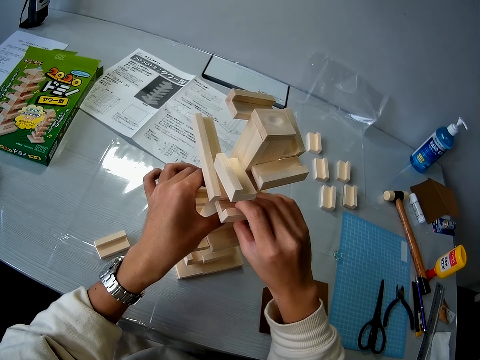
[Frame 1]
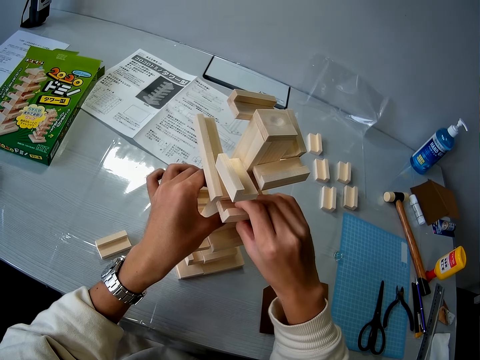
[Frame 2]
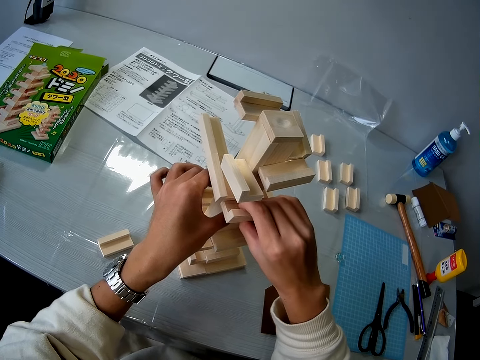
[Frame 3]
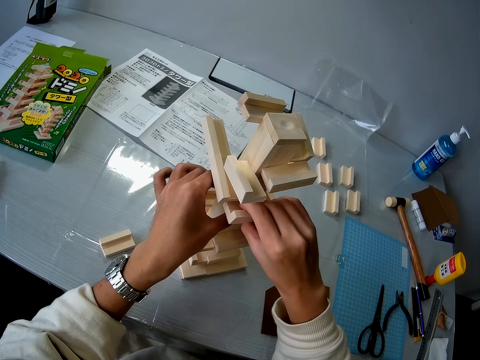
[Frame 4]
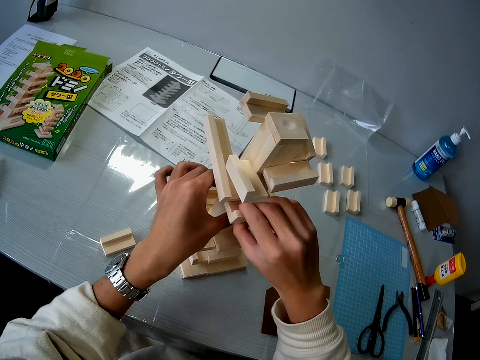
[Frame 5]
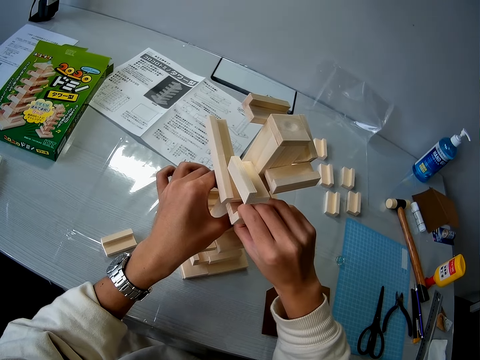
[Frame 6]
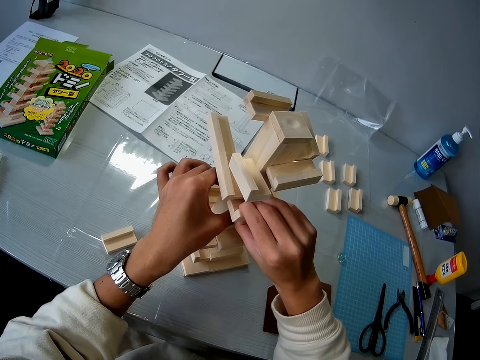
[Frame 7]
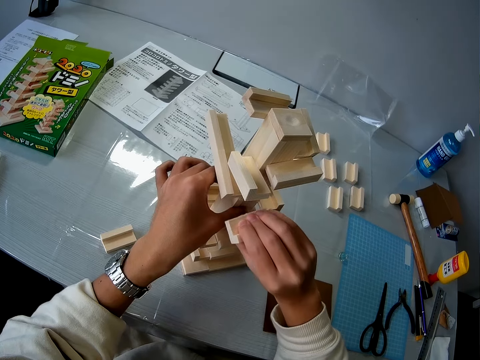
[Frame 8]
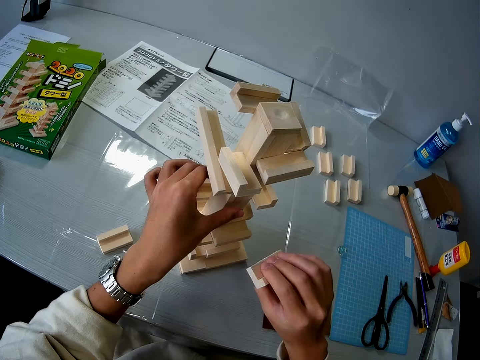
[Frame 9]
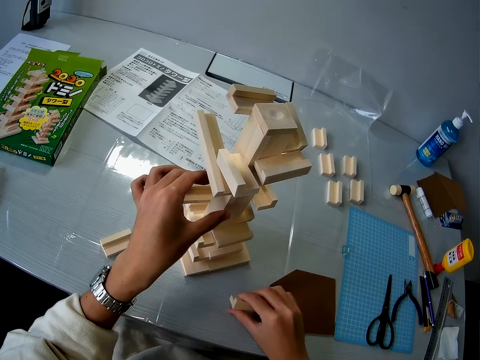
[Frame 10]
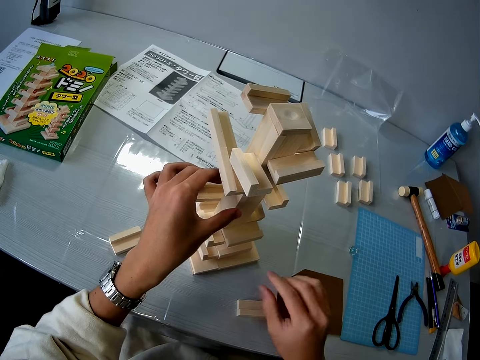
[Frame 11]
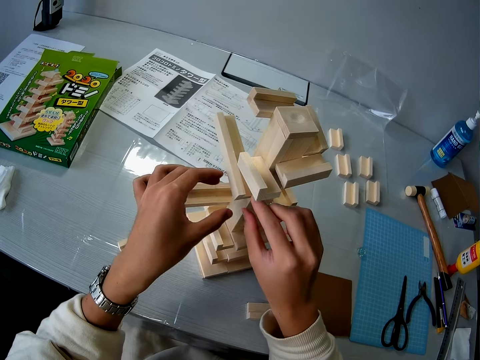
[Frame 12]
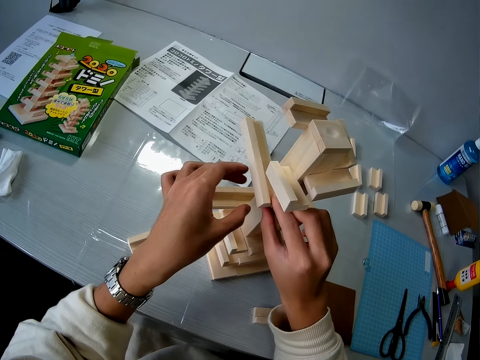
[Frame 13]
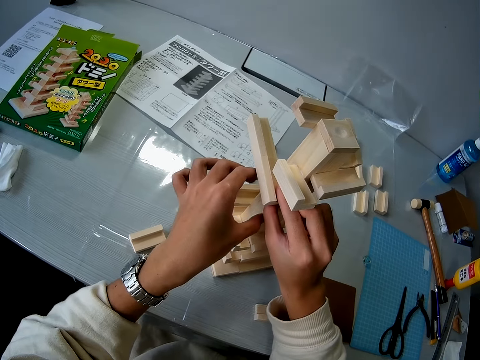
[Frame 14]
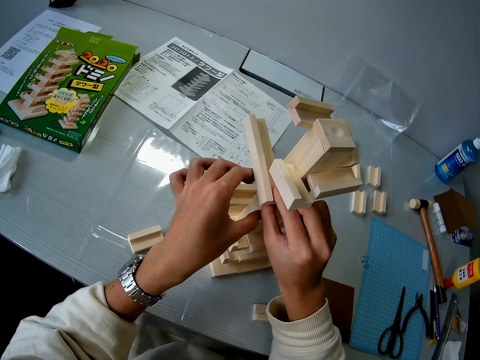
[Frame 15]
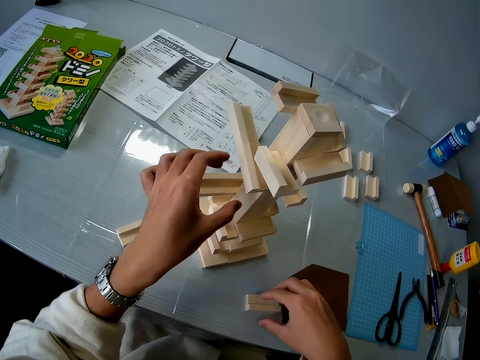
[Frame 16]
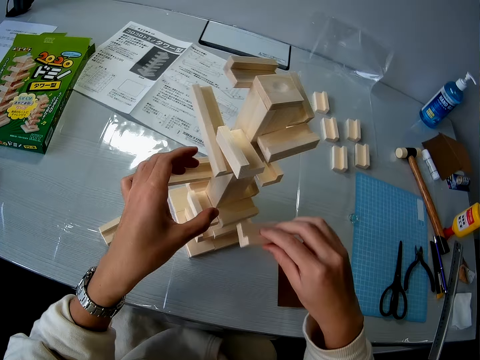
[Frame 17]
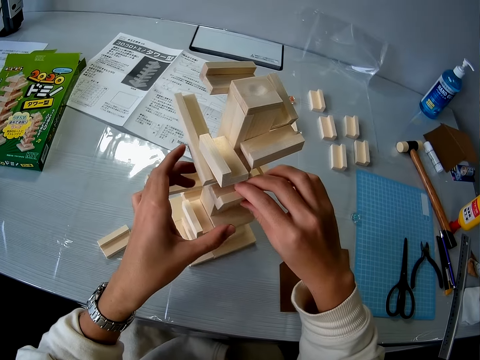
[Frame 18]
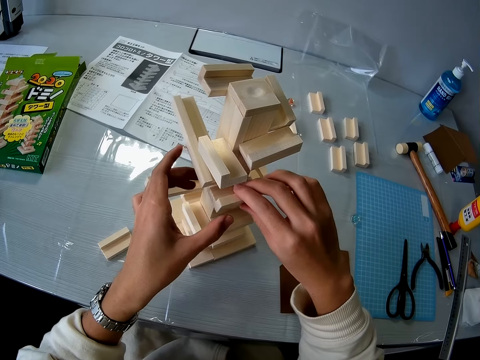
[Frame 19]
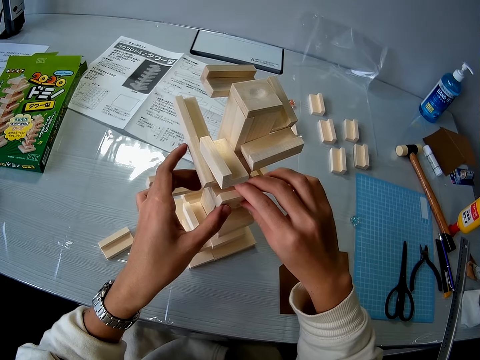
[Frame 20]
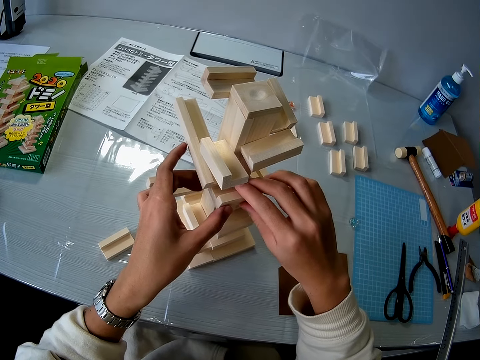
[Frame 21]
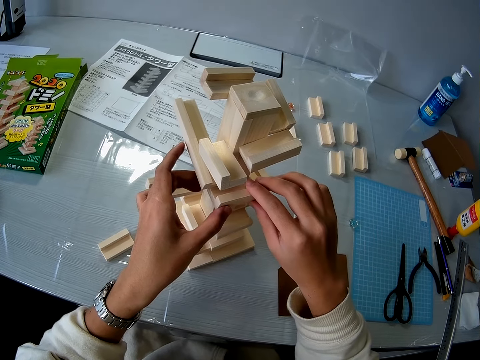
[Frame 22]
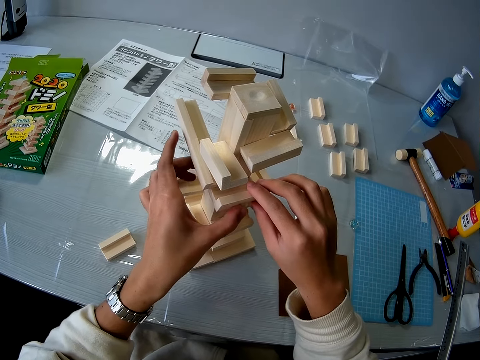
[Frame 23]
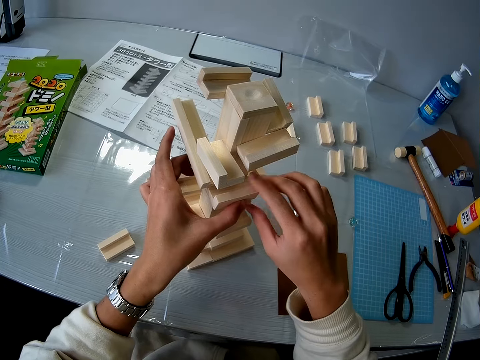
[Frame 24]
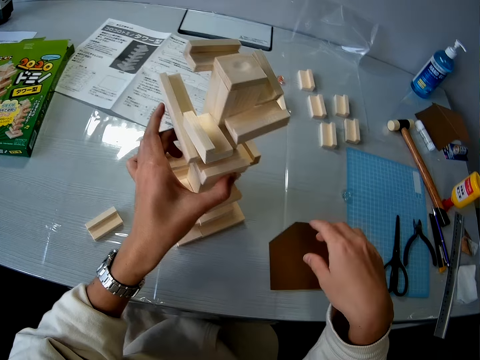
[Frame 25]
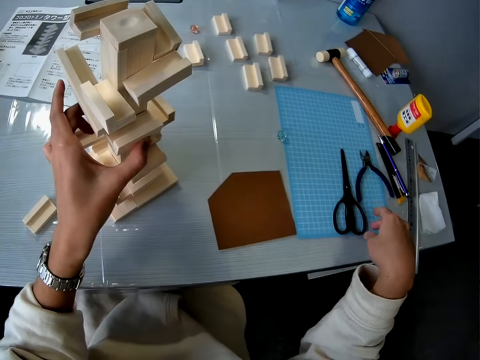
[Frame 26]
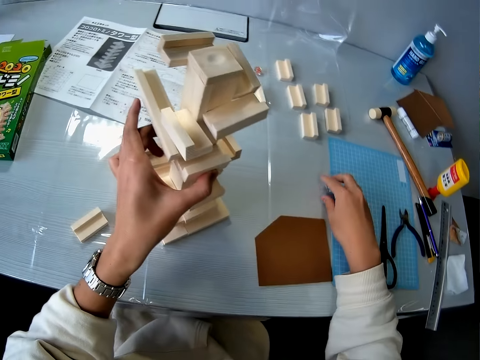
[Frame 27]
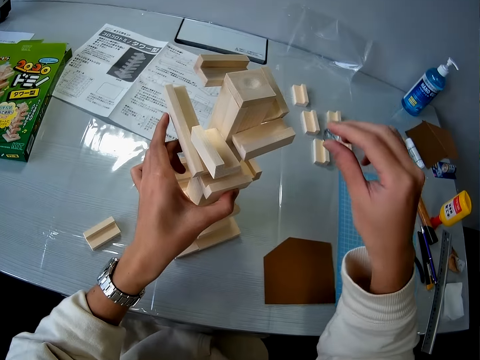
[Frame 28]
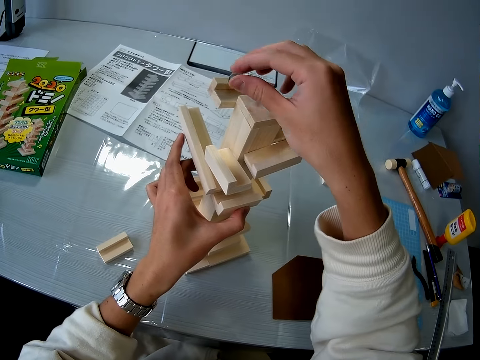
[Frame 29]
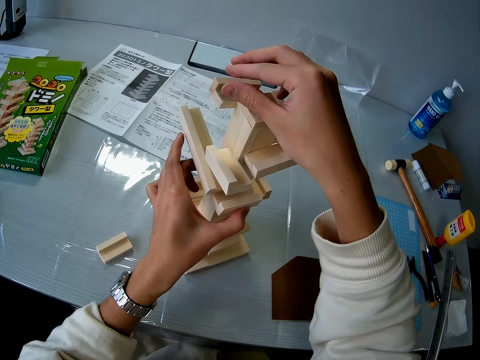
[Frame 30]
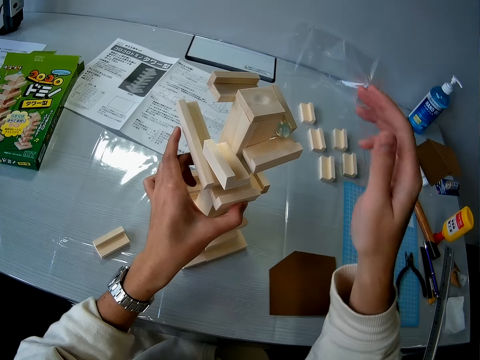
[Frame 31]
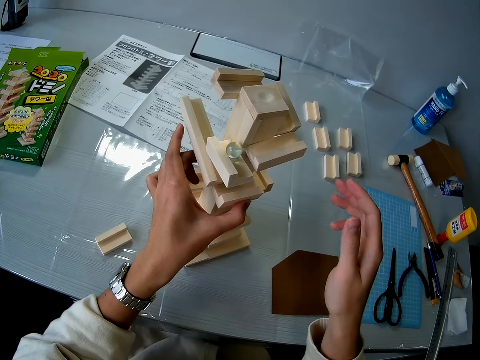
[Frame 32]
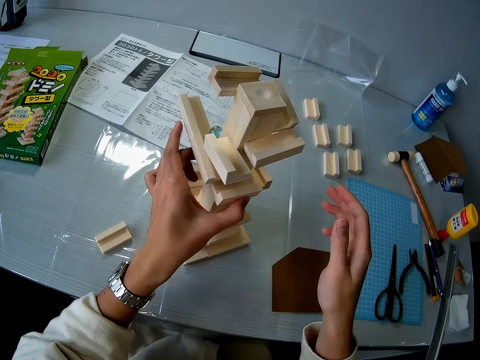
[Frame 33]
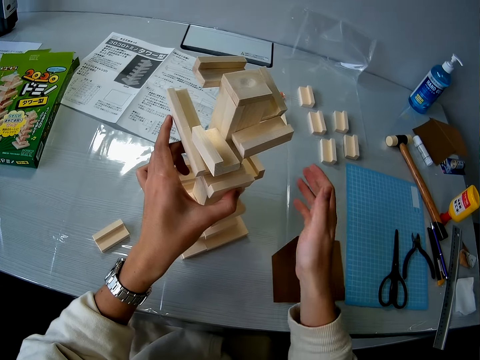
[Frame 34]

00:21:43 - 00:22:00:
The camera wearer removes a wooden piece from the wooden model. She drops the wooden piece on the table. She checks the wooden model with her hand. She picks up the wooden piece from the table. She fixes the wooden piece on the wooden model. She picks up the glass ball from the table with her right hand. She releases the glass ball on the wooden model.

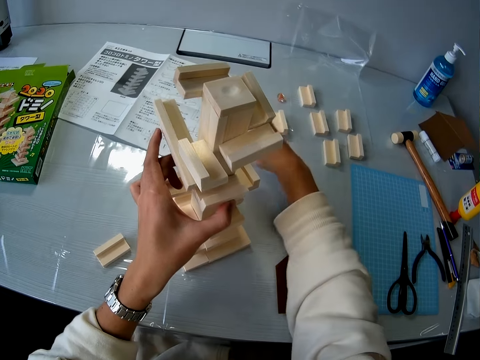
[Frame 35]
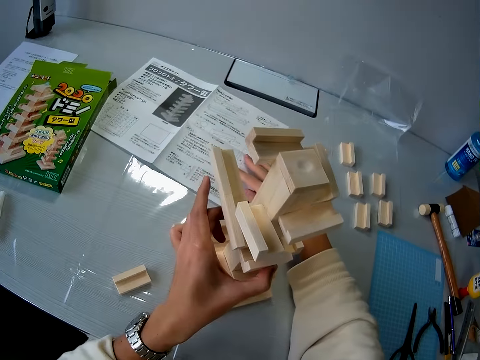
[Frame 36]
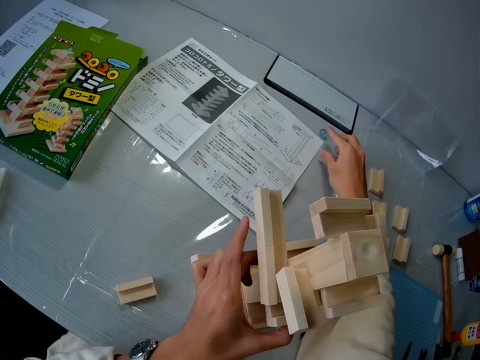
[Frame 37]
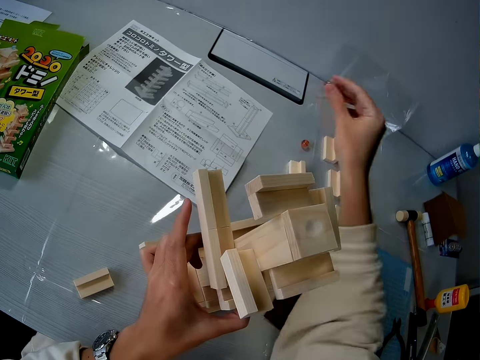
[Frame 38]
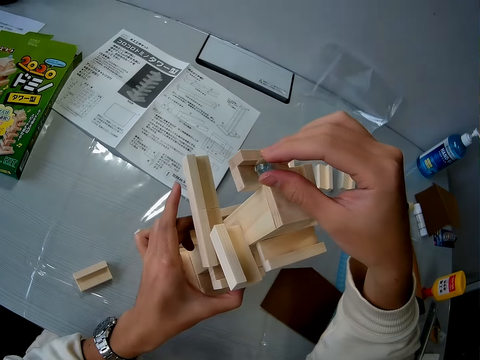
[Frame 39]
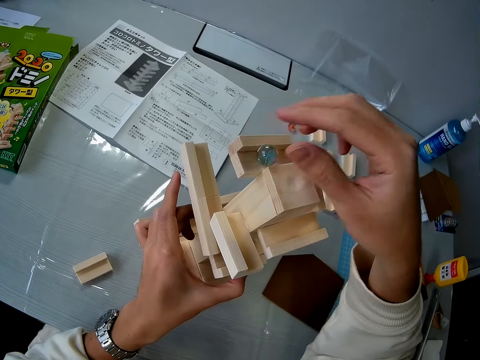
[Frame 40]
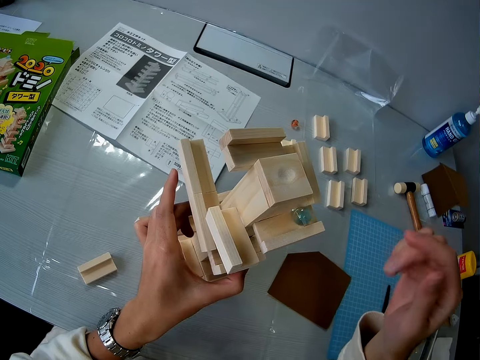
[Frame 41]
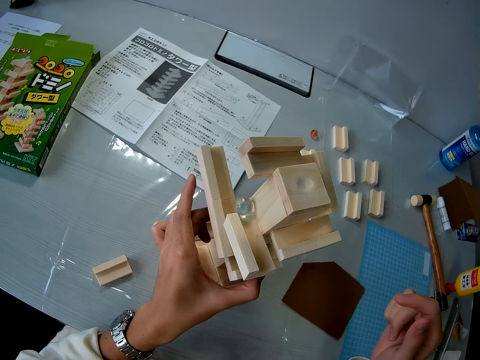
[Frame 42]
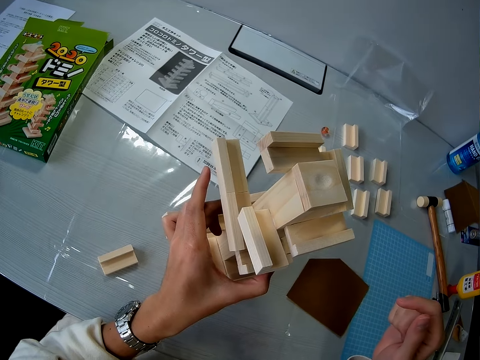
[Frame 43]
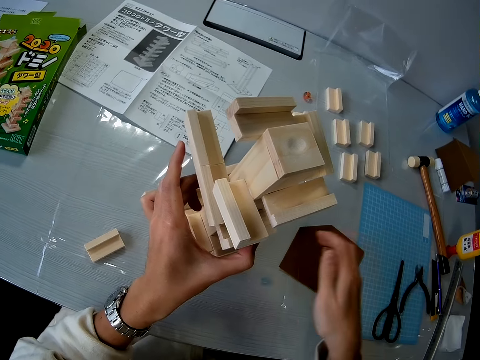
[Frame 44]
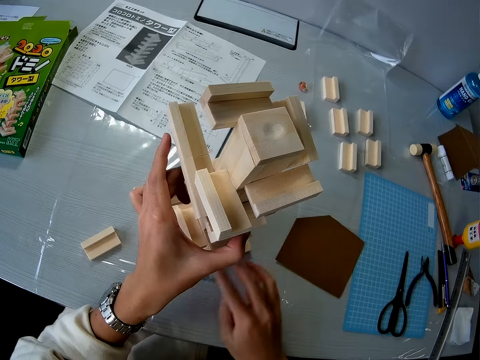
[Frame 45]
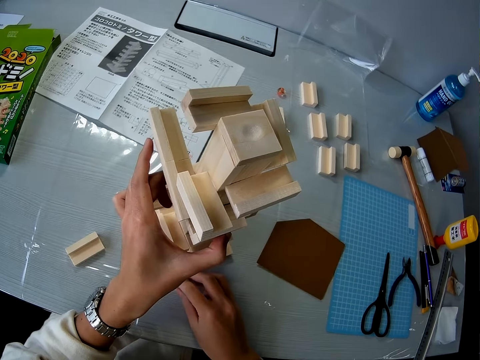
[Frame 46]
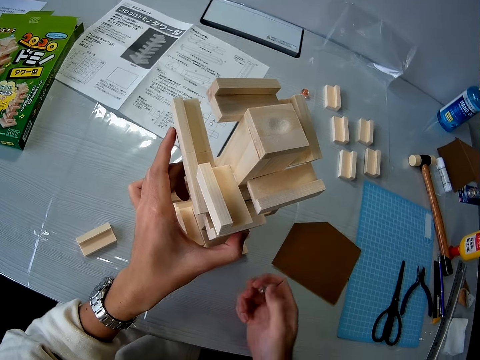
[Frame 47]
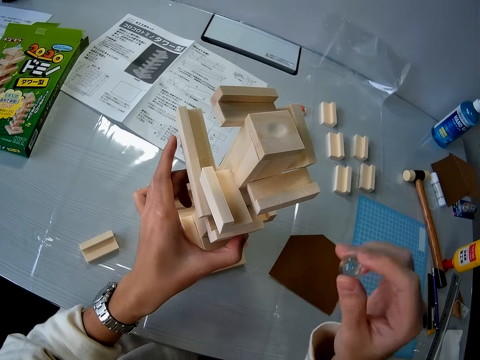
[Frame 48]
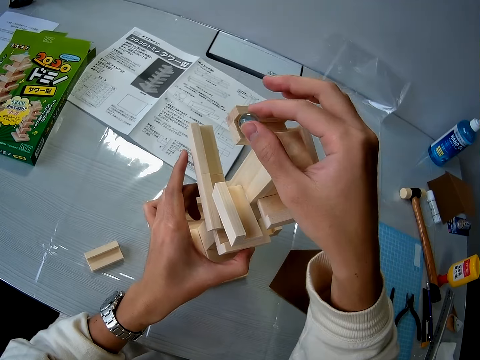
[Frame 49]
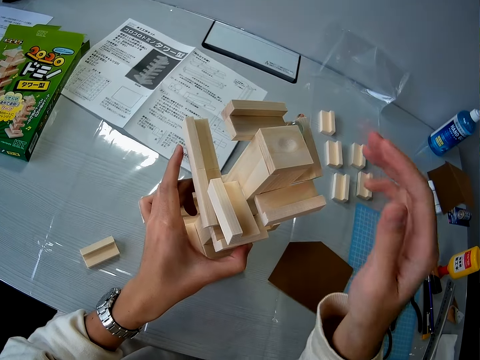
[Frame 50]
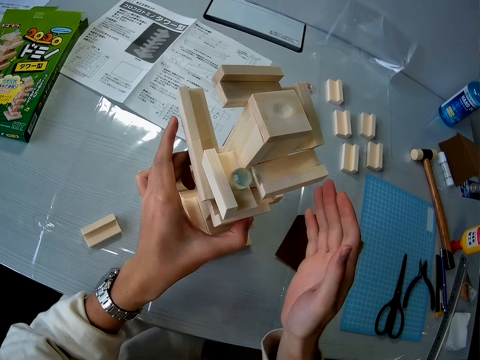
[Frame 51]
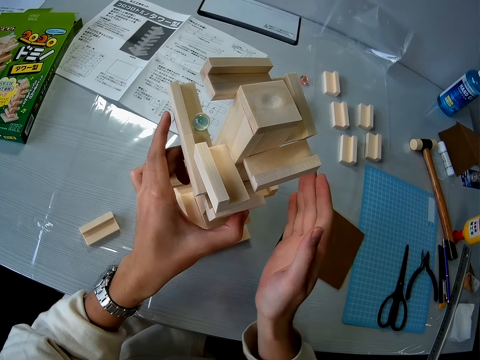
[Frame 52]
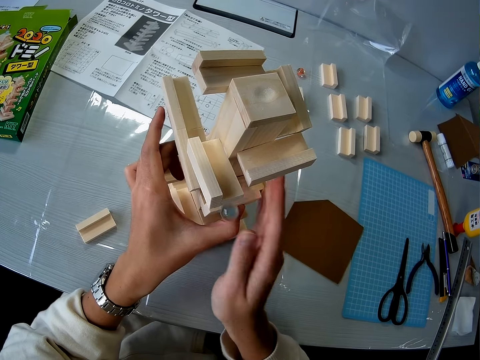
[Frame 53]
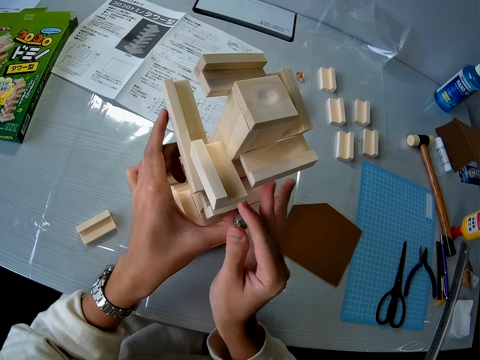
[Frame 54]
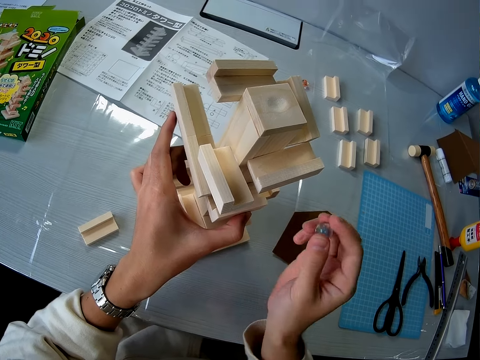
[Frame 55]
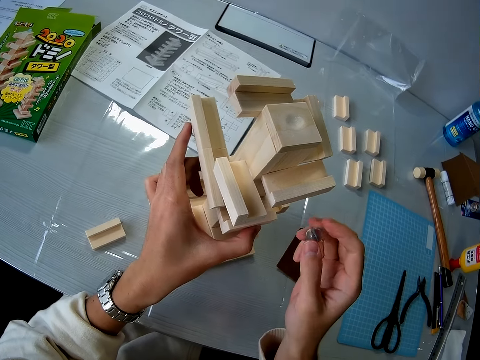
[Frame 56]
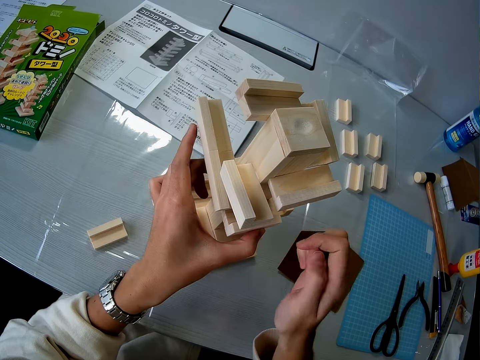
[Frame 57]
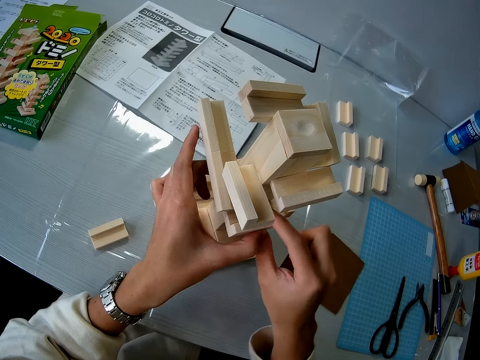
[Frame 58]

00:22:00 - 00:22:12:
The camera wearer picks up the glass ball or marble from the table with her right hand. She releases the glass ball on the wooden model. She picks up the glass ball from the table with her right hand. She releases the glass ball on the wooden model. She catches the glass ball from the wooden model. She holds the marble on her hands.
